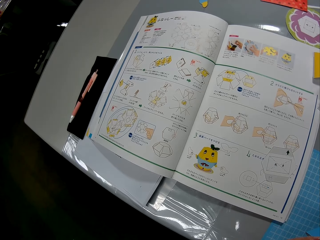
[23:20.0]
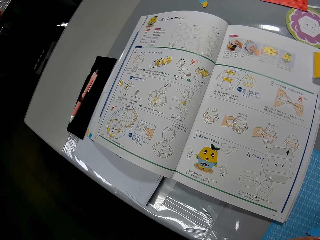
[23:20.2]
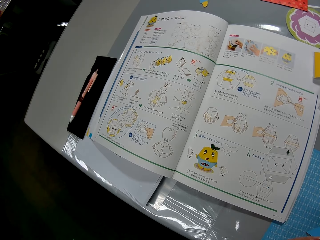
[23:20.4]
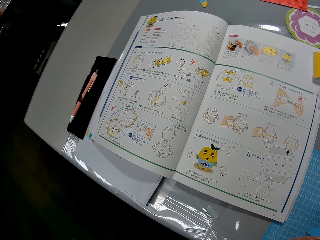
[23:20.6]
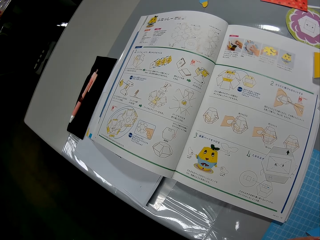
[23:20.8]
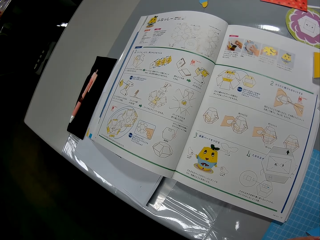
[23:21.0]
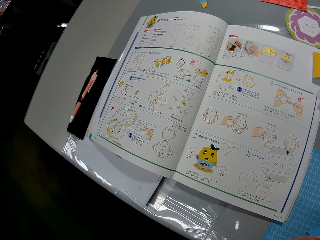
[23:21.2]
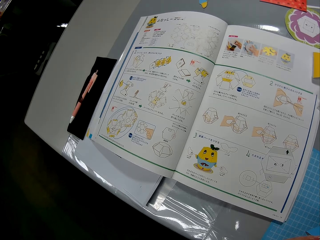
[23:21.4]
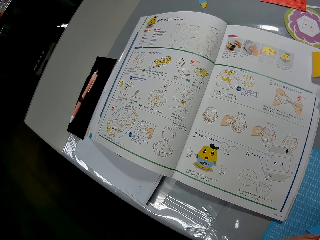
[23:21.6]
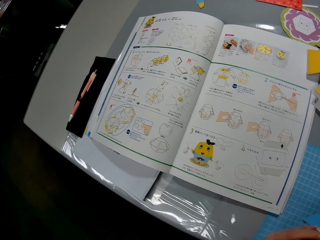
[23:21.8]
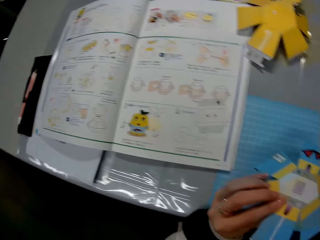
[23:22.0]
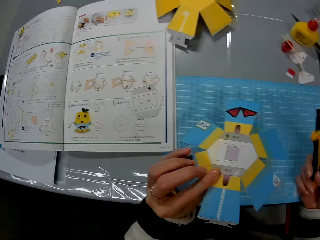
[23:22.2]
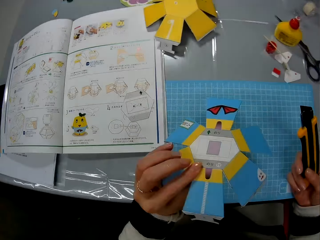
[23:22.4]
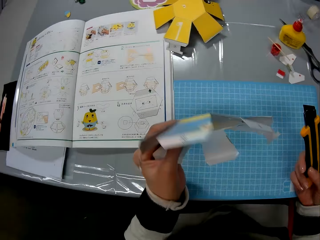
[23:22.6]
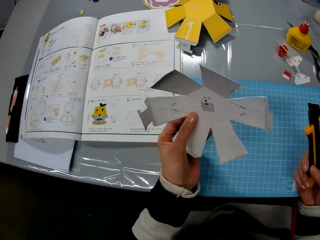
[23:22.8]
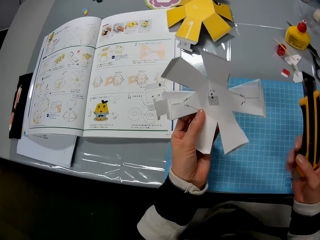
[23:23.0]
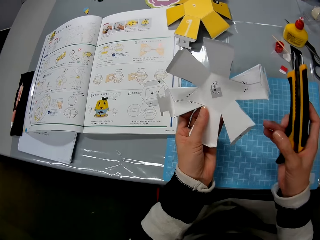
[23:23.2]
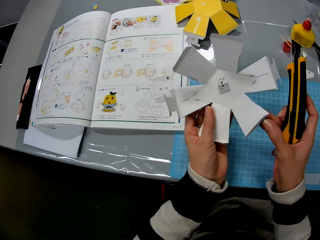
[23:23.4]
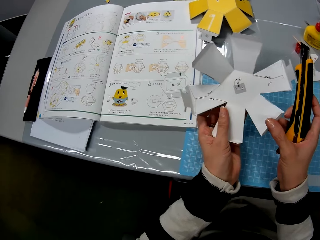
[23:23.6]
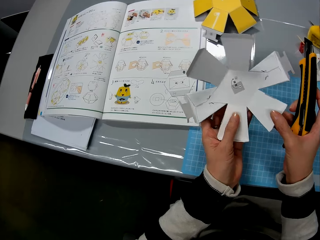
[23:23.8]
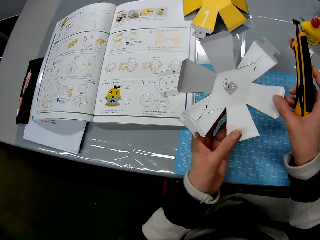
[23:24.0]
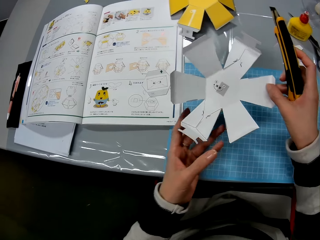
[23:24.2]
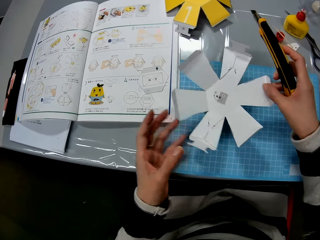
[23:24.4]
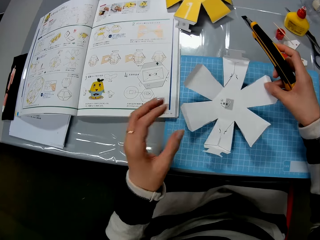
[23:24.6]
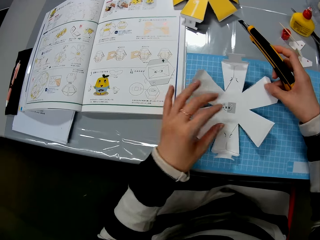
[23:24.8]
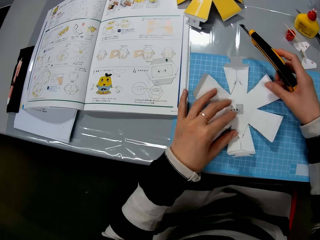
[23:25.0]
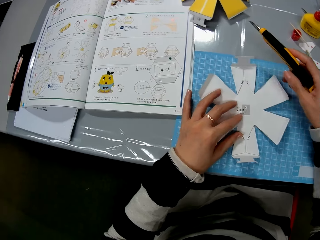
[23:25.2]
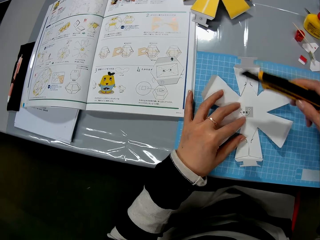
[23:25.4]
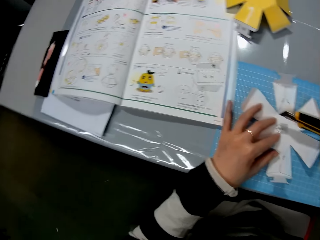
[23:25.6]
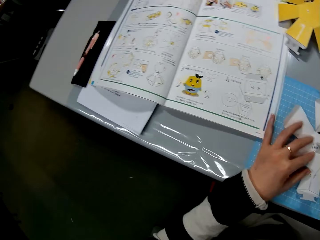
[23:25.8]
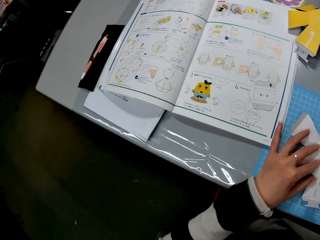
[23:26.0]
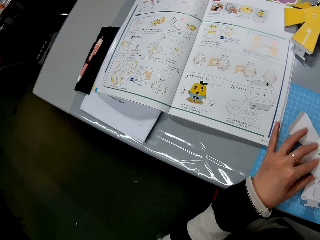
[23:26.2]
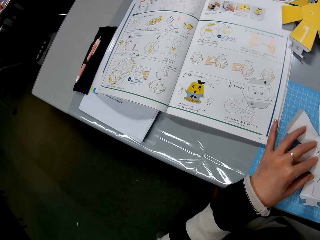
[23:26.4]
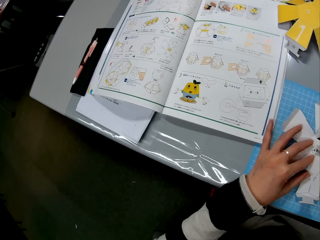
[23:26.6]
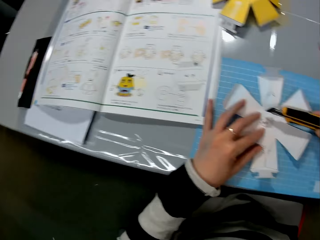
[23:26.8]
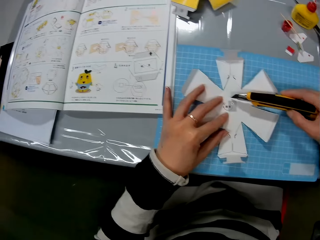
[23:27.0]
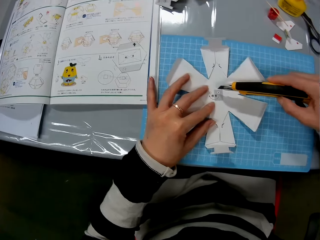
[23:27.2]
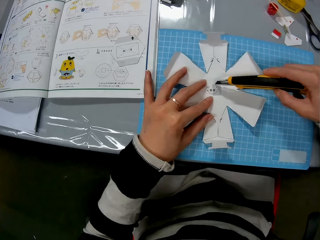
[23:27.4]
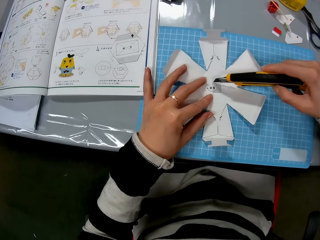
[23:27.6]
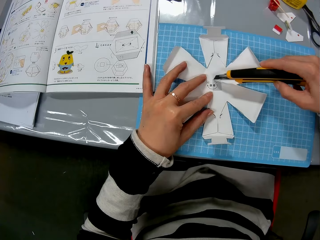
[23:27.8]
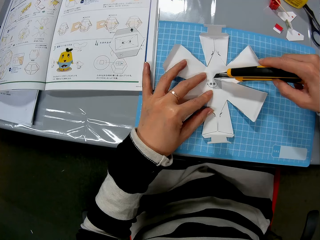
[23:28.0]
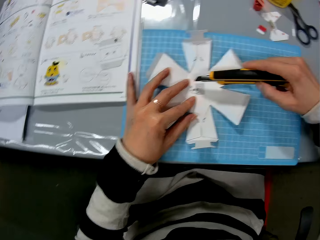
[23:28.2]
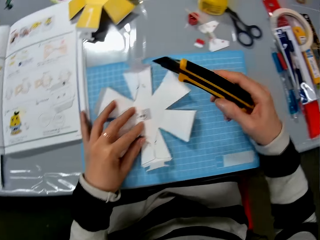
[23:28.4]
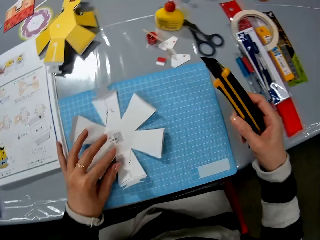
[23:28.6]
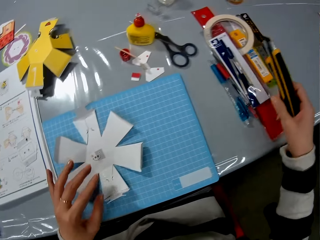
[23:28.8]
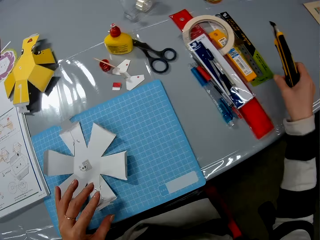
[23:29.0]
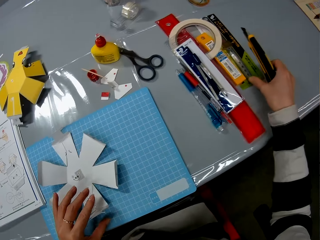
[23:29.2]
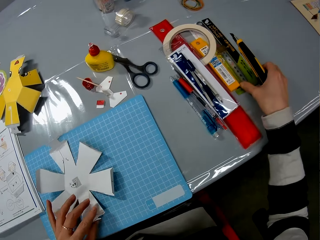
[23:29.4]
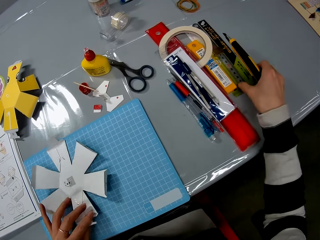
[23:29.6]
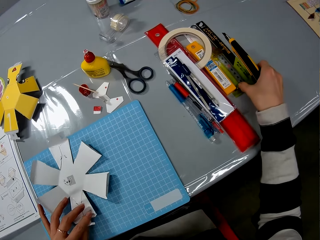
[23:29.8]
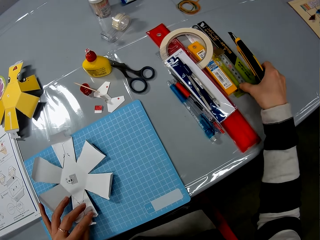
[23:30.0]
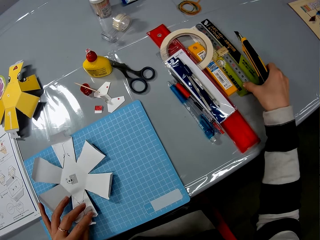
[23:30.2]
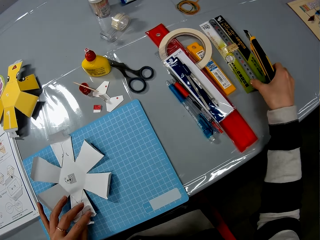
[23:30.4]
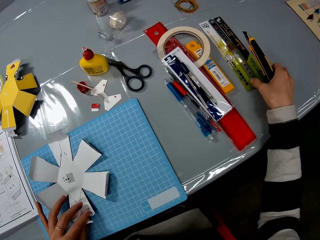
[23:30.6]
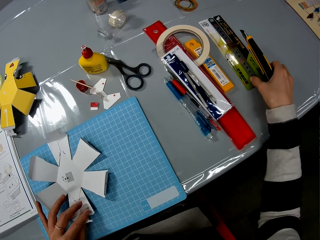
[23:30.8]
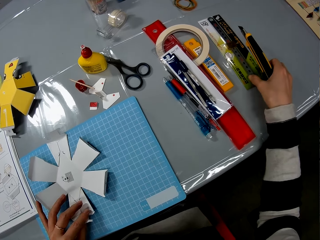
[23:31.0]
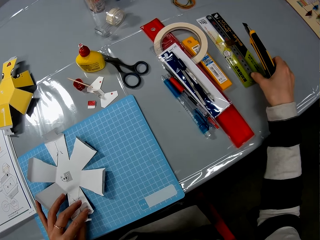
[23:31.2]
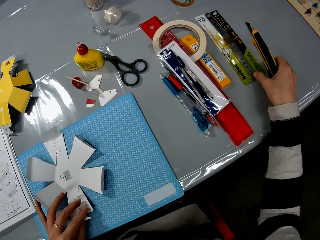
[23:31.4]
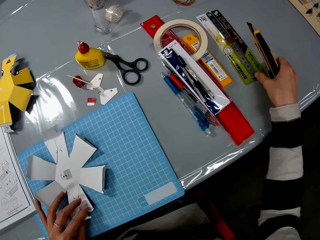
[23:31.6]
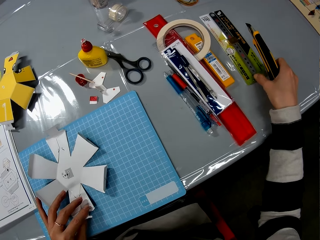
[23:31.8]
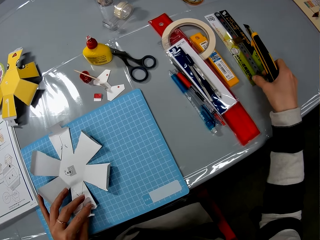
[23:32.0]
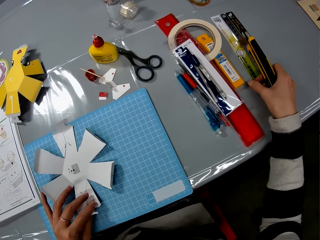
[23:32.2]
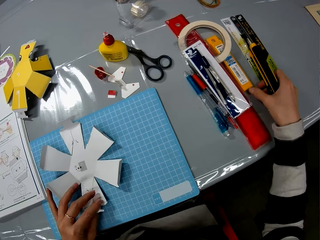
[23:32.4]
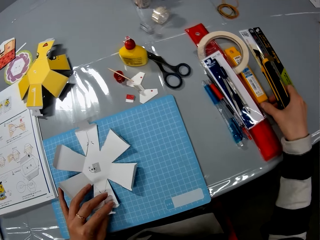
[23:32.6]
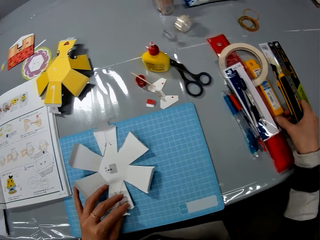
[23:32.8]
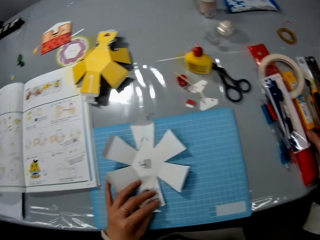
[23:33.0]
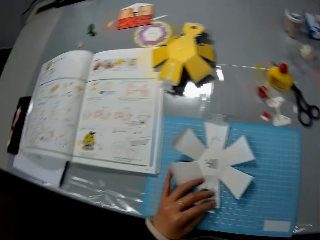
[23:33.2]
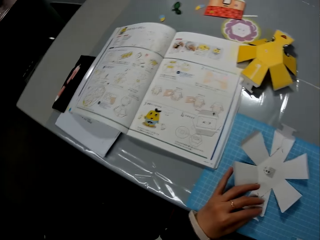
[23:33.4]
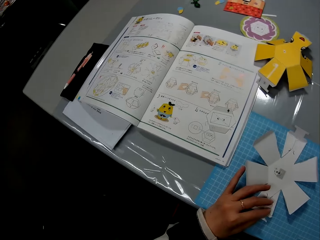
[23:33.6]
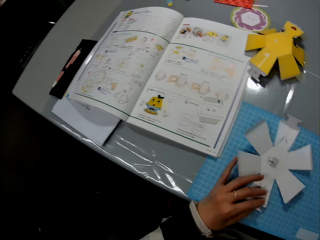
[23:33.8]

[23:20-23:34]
The camera wearer flips the crafting paper. She puts the crafting paper on top of the drawing board. She points the utility knife blade on the crafting paper. She moves a ruler on the table with her right hand.

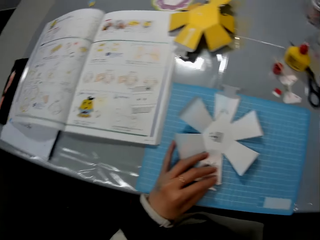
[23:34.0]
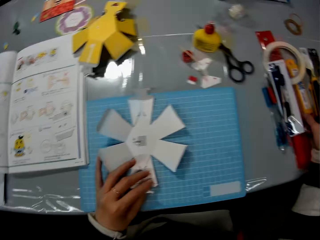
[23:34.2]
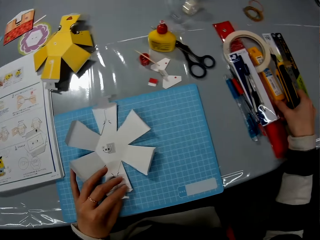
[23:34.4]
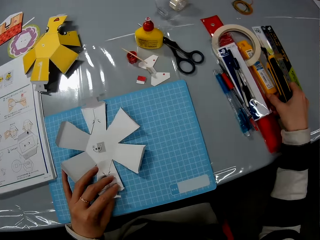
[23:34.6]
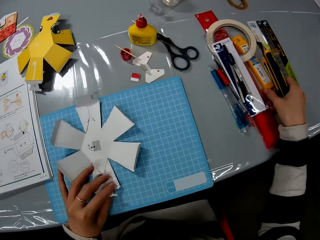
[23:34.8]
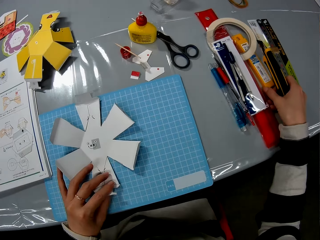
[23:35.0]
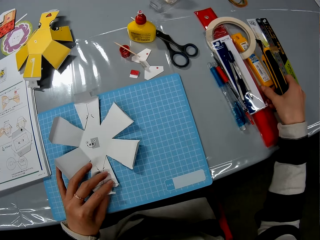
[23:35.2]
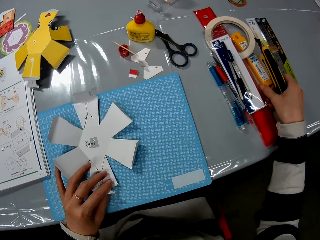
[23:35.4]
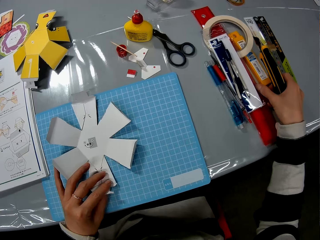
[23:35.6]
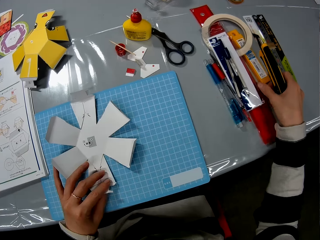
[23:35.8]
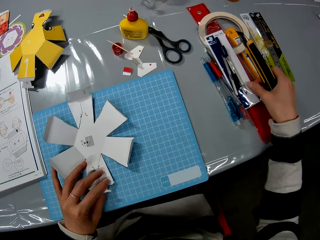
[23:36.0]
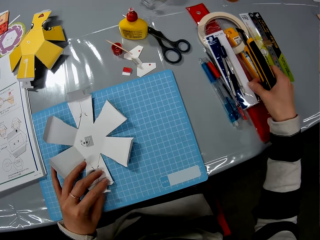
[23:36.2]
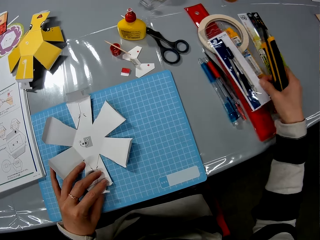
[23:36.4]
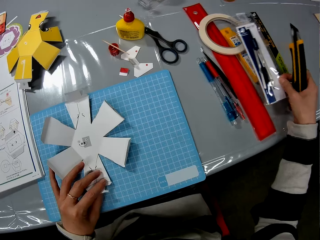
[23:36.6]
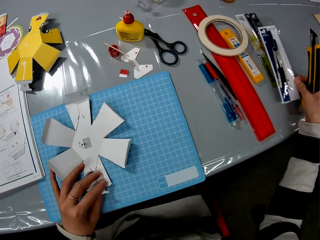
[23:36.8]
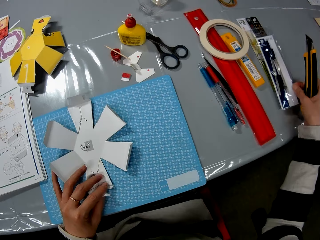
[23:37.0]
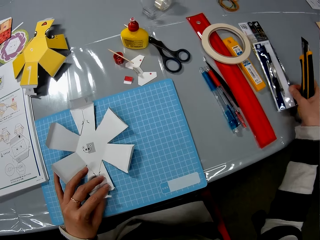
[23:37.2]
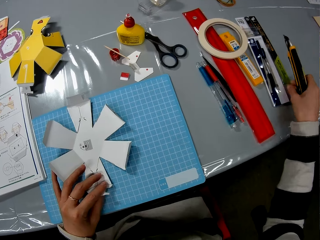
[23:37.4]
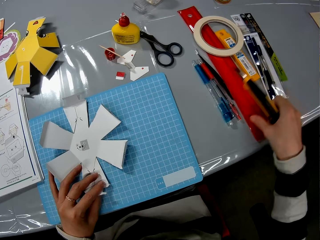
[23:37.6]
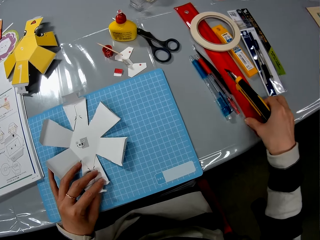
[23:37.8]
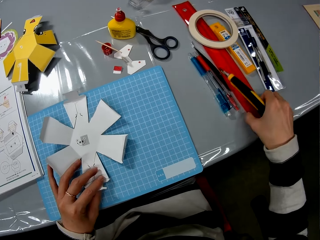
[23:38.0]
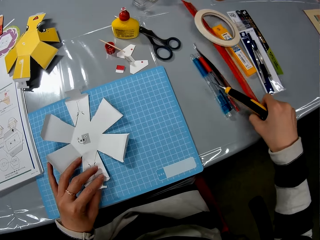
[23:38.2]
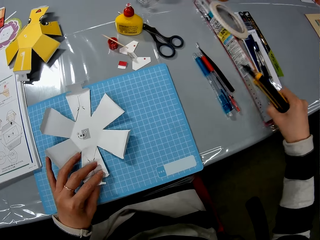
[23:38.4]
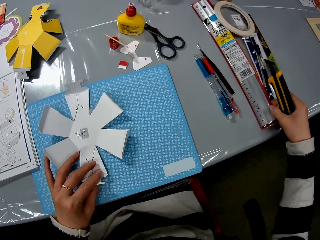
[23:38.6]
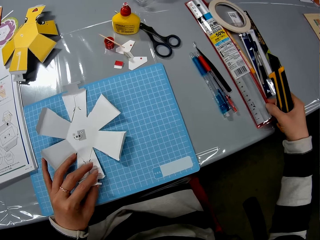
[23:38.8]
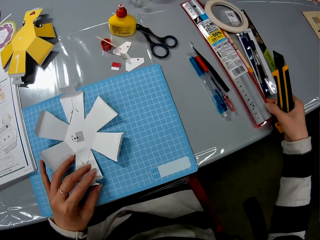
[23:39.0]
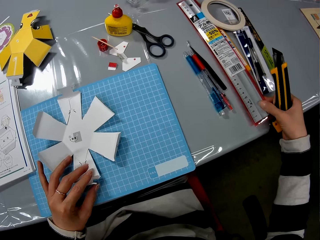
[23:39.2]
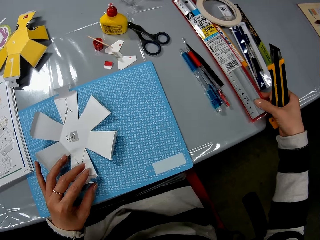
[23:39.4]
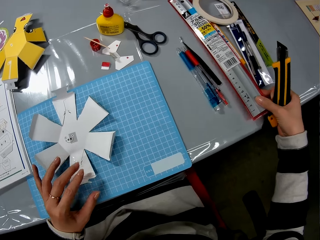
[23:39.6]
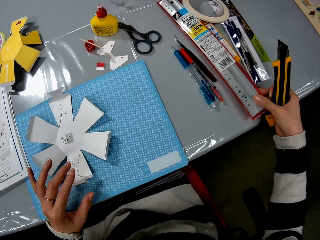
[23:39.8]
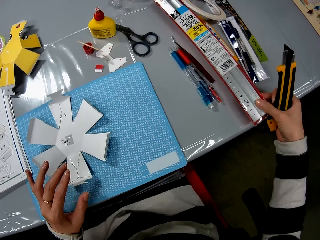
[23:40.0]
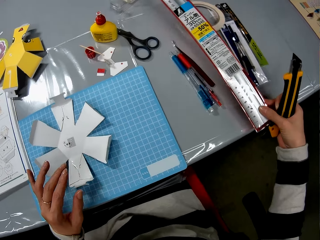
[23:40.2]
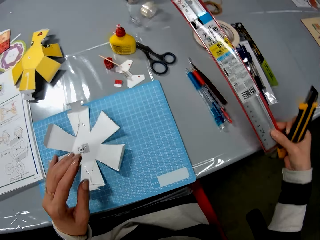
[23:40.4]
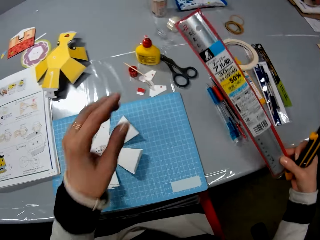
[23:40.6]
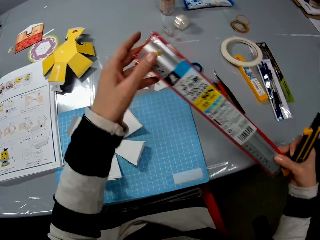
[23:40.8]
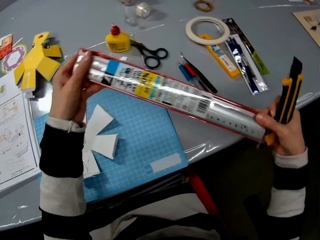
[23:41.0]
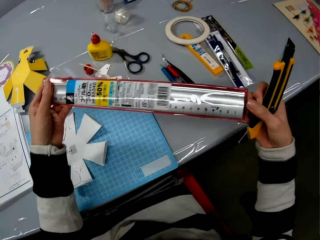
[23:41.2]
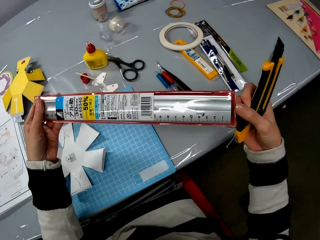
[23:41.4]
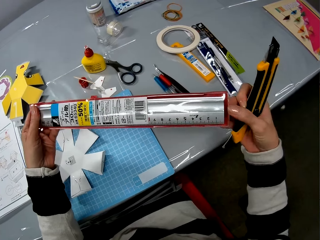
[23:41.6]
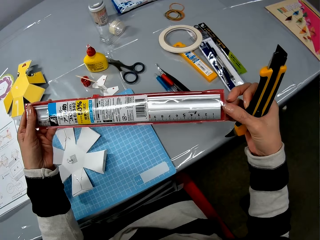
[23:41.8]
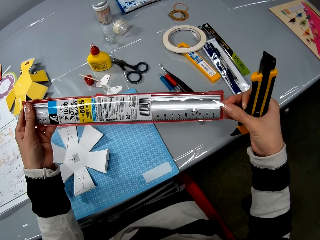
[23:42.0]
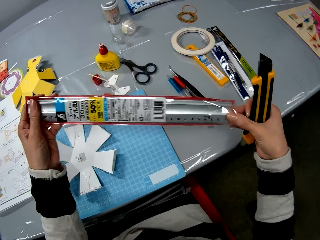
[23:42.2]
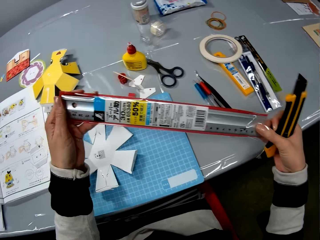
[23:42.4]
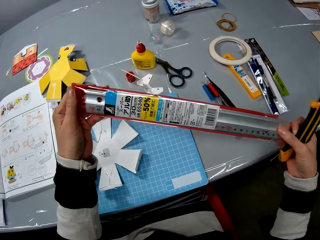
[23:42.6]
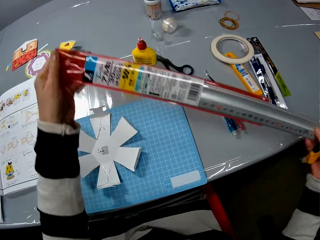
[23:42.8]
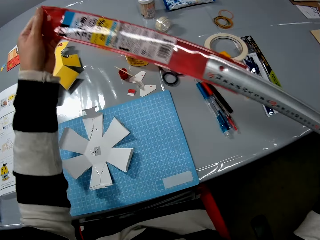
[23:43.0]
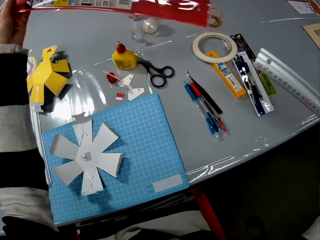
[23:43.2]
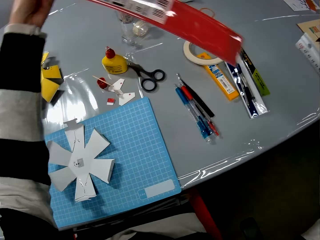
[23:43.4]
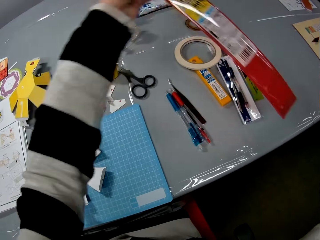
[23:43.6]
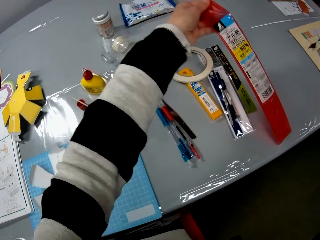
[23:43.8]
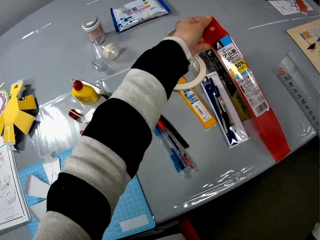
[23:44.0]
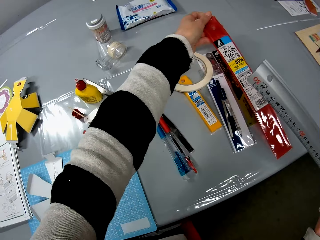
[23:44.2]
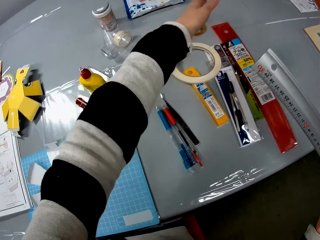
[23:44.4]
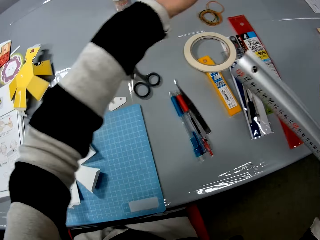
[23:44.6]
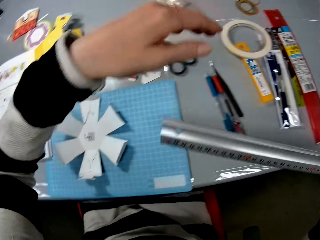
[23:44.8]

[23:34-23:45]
The camera wearer moves a divider on the table. They pick up a ruler in a nylon. They remove the ruler from the nylon. They drop the nylon on the table.
